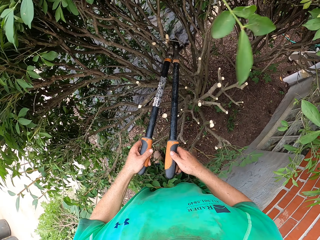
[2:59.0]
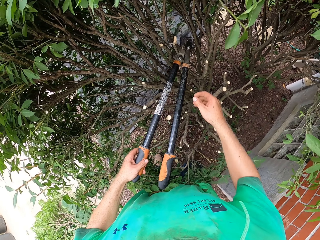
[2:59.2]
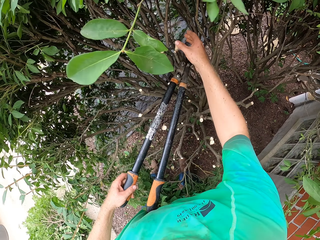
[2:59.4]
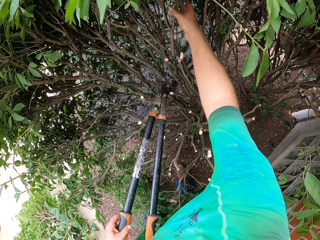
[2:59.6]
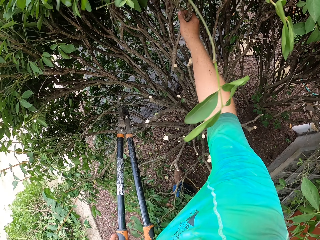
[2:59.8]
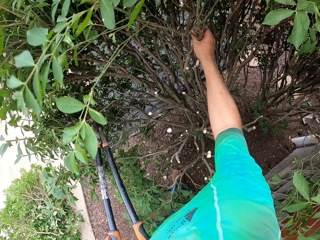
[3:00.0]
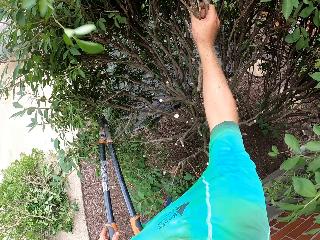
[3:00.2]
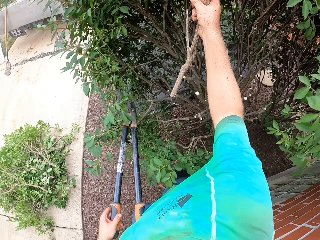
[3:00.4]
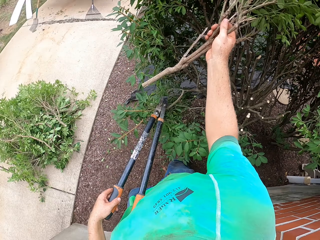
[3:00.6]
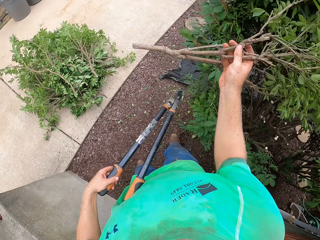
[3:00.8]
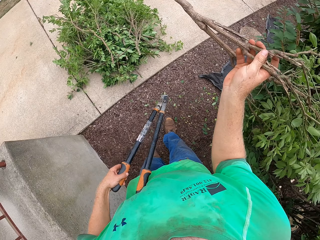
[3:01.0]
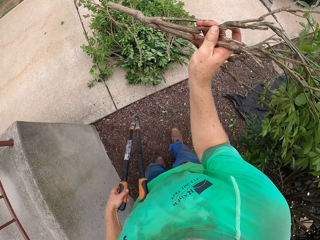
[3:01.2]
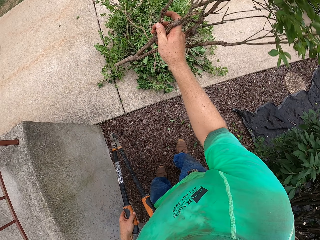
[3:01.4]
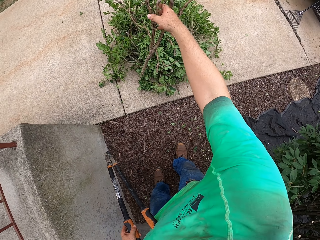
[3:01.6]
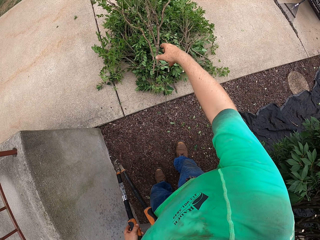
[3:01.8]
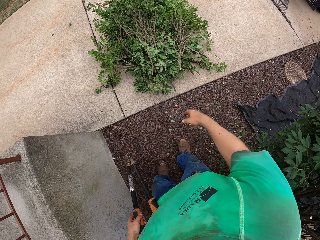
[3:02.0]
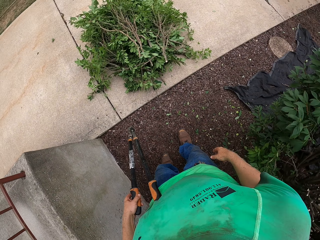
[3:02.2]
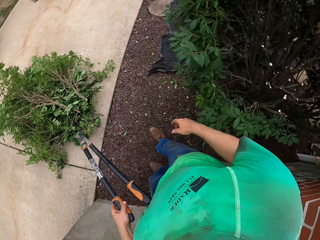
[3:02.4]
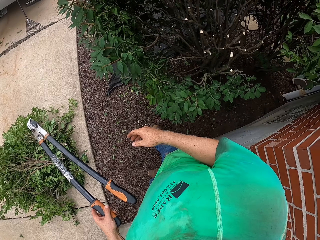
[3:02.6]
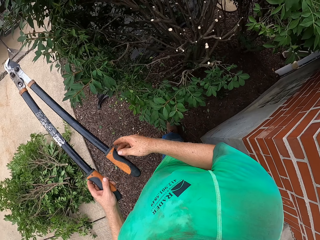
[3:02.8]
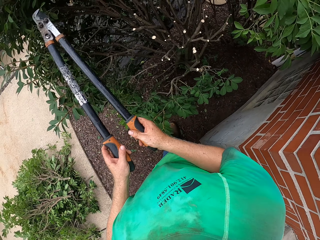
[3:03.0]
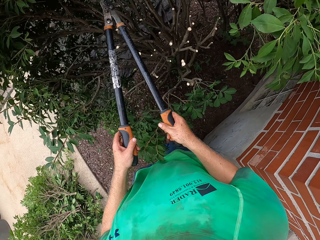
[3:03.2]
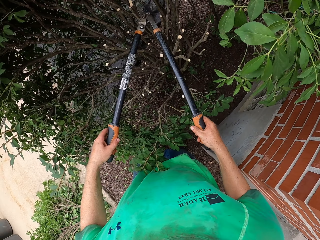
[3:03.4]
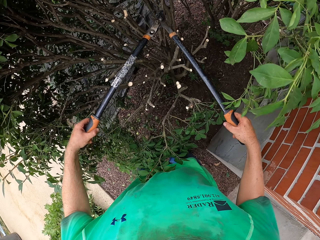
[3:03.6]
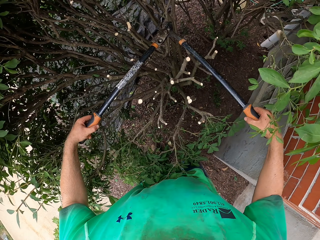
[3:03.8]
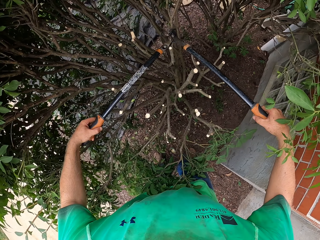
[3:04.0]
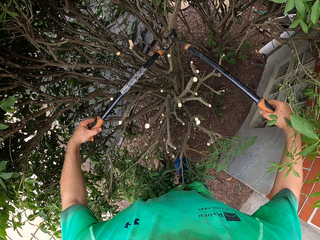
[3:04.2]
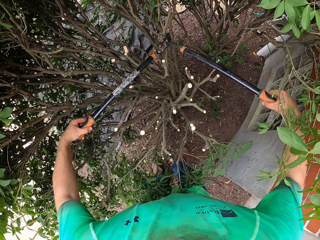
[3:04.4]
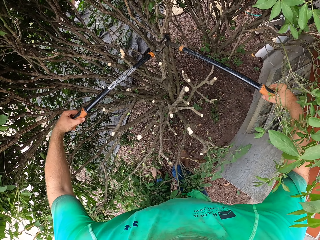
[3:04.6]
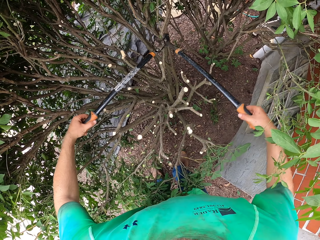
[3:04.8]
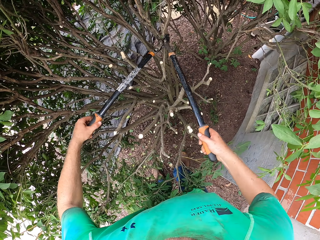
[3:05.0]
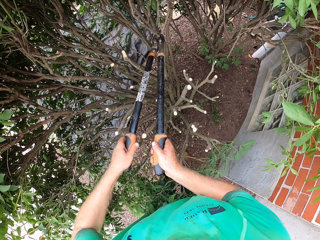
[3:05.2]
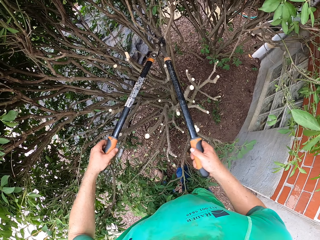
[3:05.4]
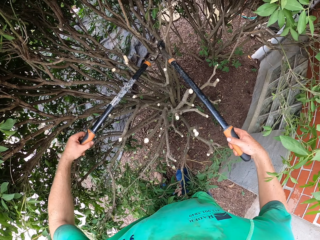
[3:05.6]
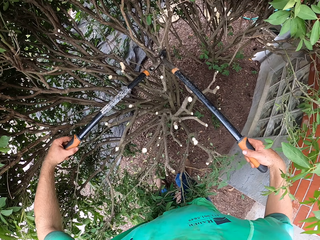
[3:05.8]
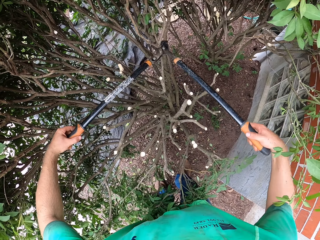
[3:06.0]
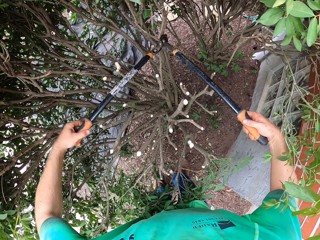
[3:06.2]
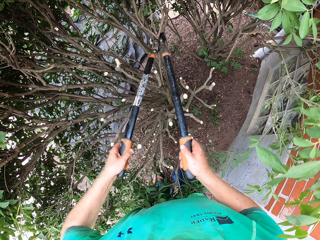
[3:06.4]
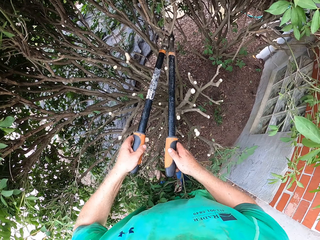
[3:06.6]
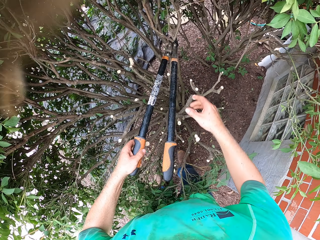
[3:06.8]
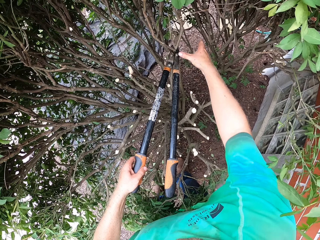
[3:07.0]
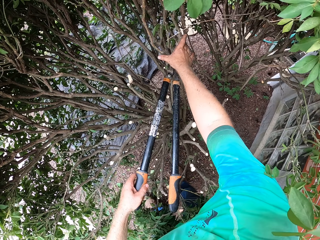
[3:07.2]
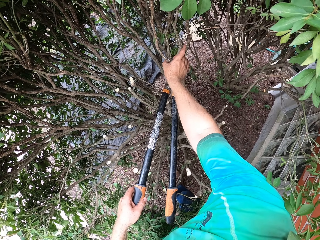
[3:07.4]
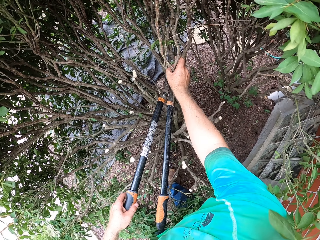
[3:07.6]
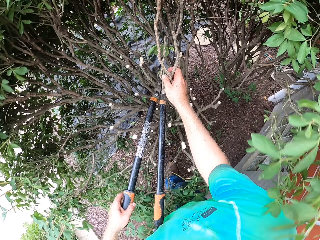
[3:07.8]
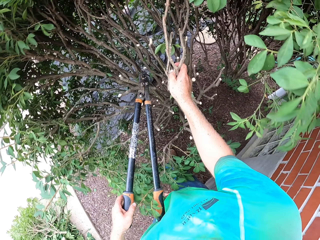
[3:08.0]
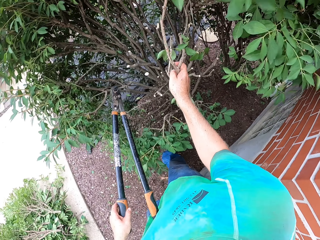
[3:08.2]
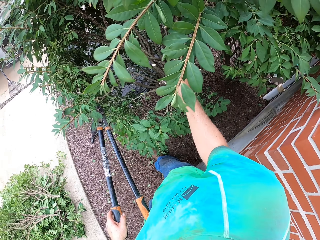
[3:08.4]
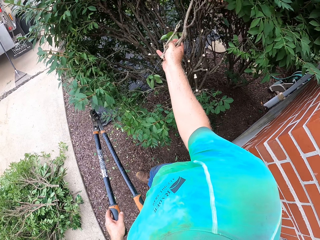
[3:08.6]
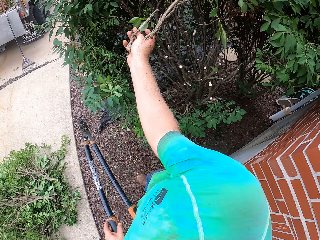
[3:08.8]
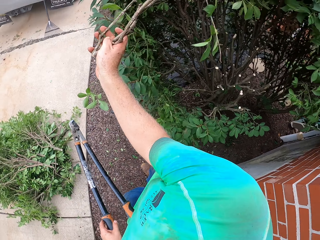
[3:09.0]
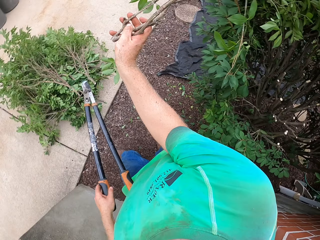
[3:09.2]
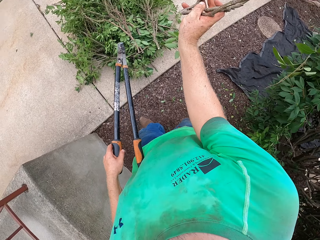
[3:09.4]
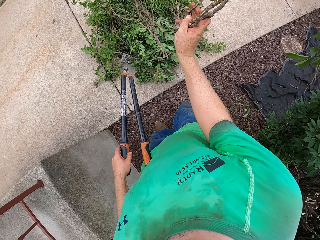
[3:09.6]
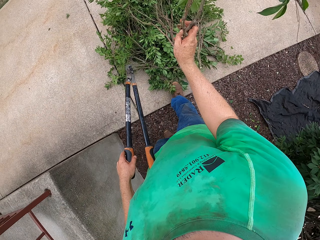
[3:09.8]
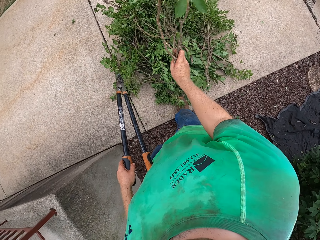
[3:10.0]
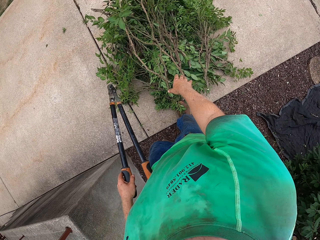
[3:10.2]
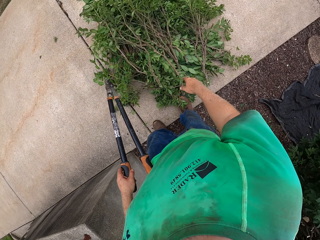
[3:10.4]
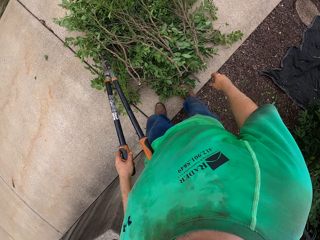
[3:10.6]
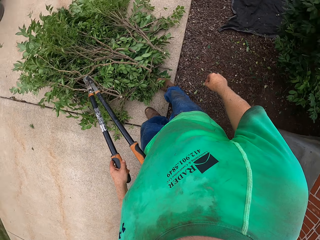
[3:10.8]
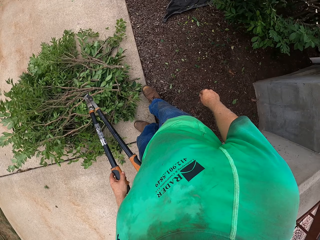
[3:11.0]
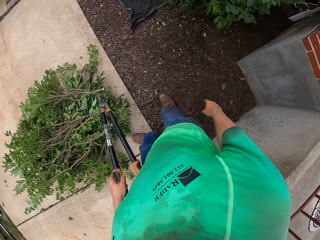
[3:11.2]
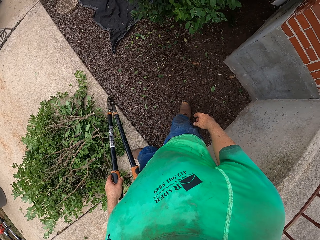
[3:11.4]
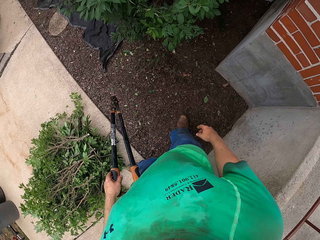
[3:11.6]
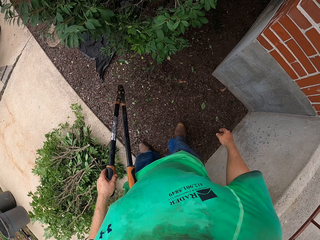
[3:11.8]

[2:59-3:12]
The camera wearer grabs the cut branch of the plant with his right hand. He throws the cut branch in his right hand on the pile of cut branches. He grabs the garden shear with both hands. He cuts some branches of the plant with the garden shear in both hands. He grabs the cut branches of the plant with his right hand. He throws the cut branches in his right hand on the pile of cut branches.

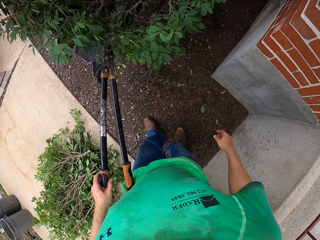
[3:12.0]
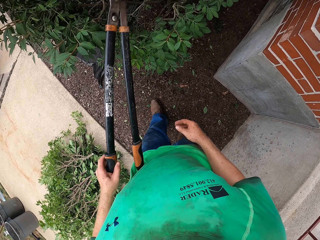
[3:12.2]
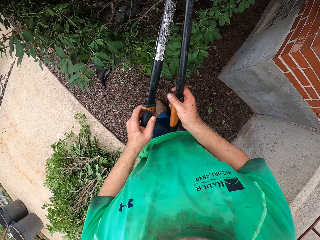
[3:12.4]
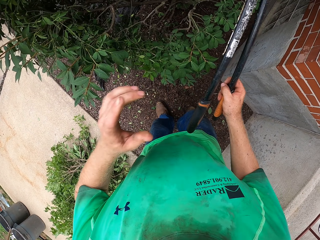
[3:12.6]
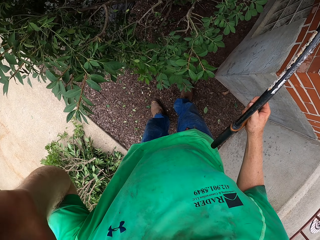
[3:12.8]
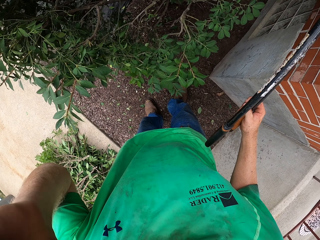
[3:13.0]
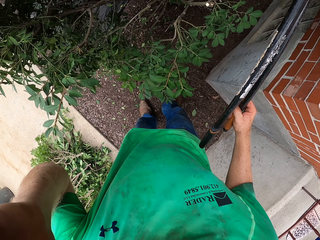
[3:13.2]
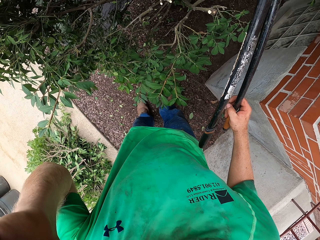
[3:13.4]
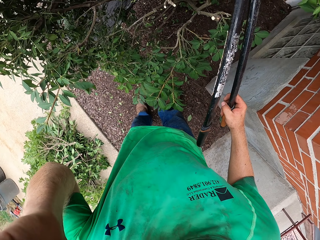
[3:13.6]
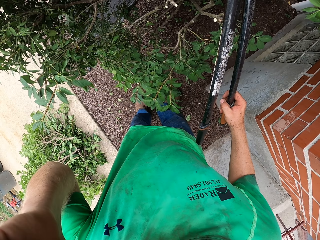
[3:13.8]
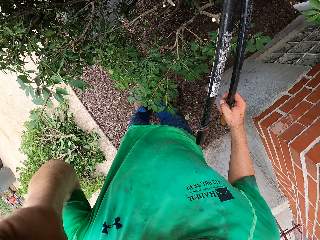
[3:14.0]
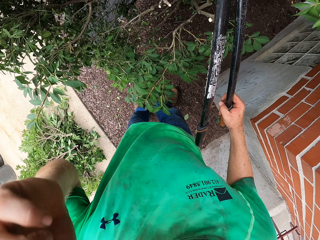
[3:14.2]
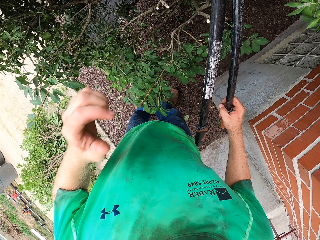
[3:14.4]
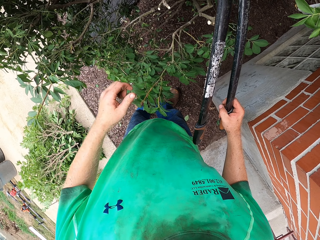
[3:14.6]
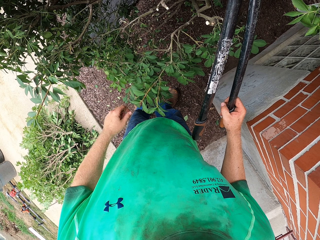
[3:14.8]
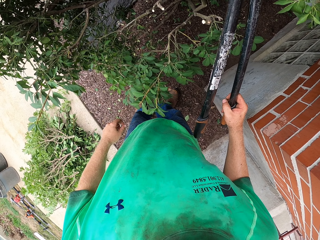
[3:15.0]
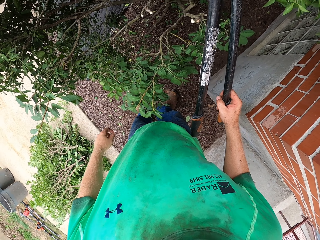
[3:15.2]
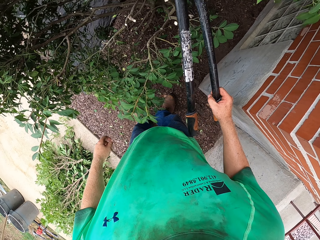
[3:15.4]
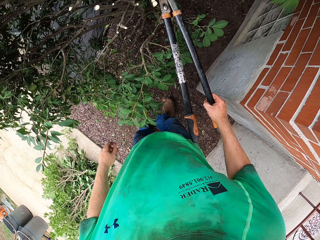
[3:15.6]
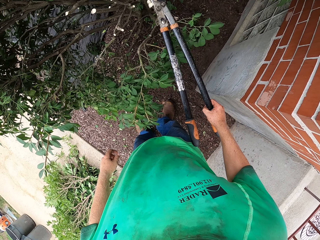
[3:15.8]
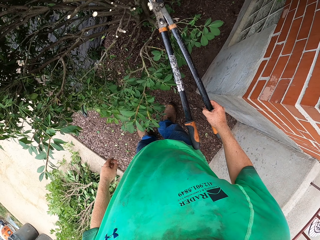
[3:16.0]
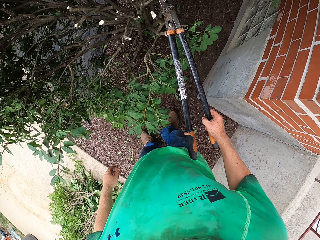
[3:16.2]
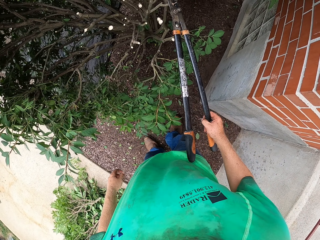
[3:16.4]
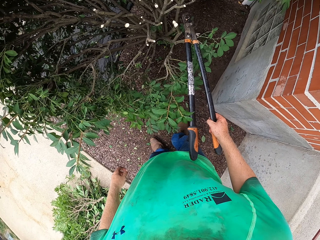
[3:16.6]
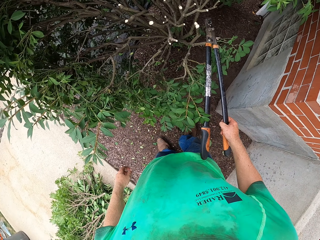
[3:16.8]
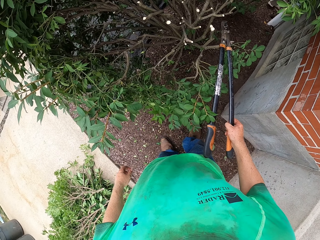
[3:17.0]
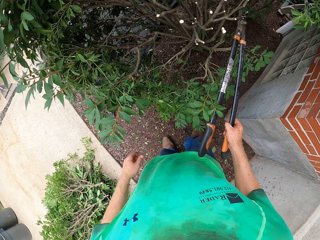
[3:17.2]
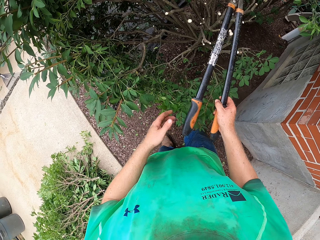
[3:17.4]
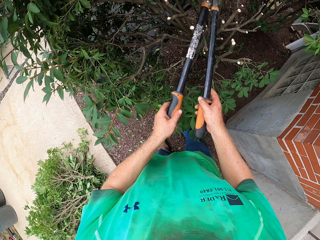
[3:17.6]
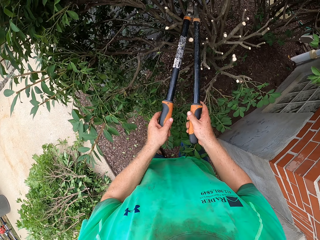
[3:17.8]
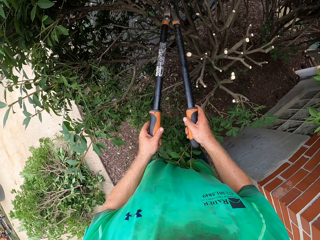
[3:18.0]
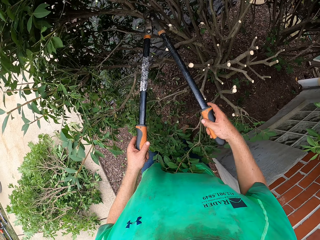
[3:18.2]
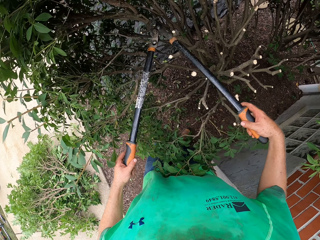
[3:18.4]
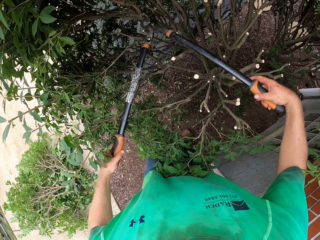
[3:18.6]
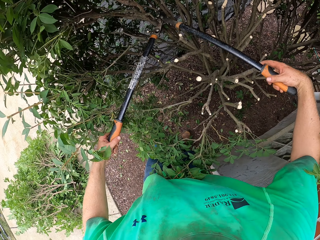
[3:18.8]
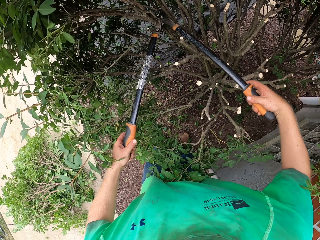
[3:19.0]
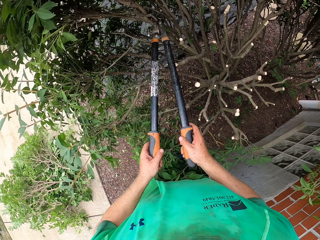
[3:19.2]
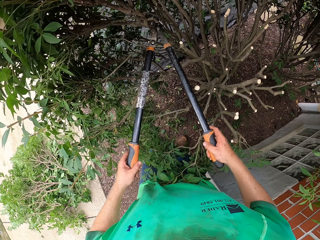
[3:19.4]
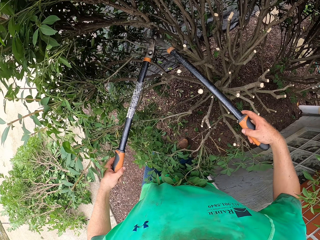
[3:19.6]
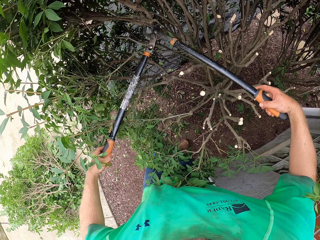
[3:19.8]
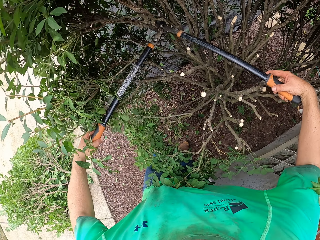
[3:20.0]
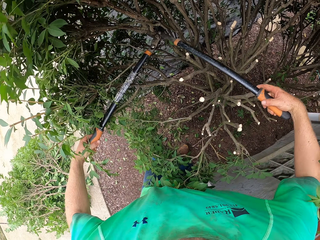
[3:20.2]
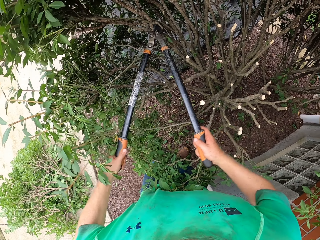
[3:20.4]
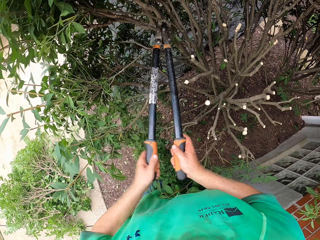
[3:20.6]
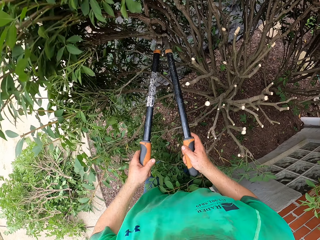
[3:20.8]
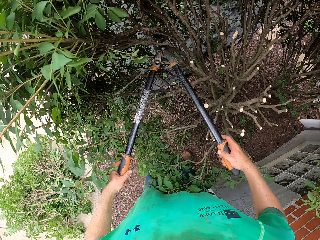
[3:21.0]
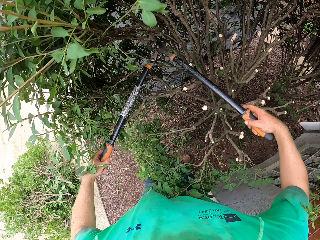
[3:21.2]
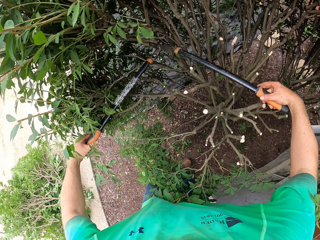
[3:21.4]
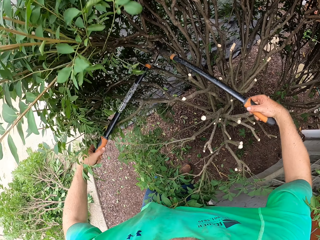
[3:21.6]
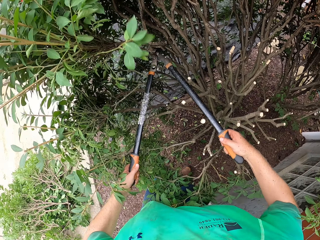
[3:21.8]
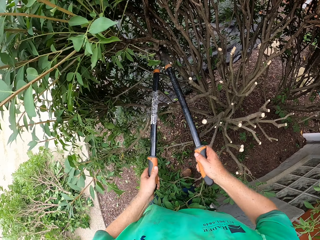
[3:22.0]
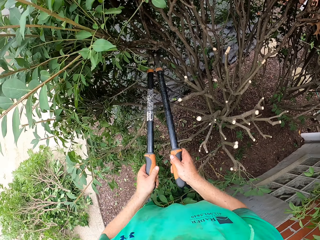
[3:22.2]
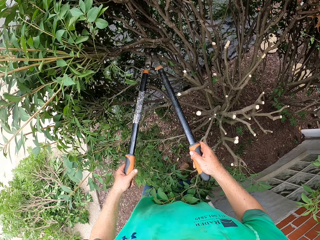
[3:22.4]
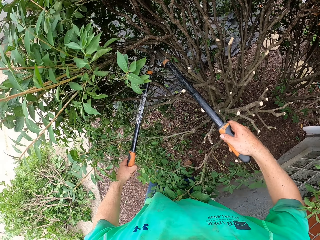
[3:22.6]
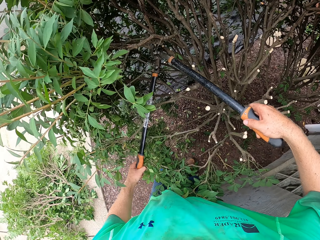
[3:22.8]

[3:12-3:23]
The camera wearer passes the garden shear from his left hand to his right hand. He touches his eye with his left hand. He grabs the garden shear with both hands. He cuts some branches of the plant with the garden shear in both hands.
